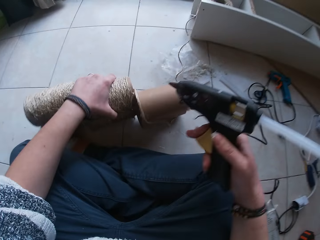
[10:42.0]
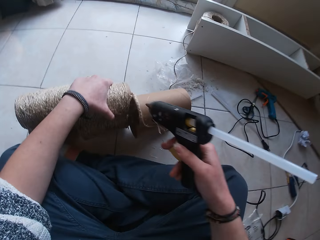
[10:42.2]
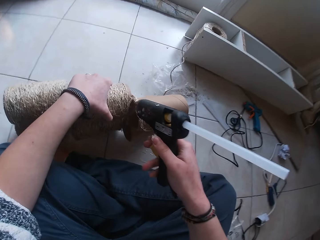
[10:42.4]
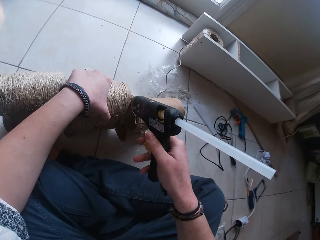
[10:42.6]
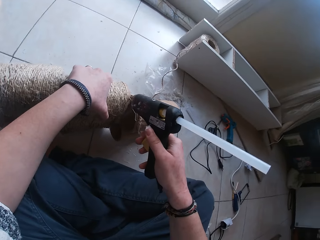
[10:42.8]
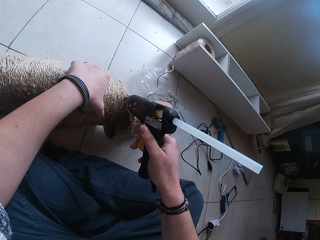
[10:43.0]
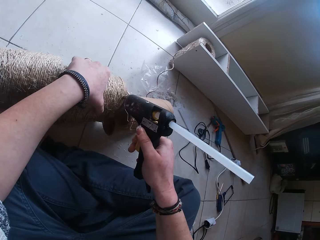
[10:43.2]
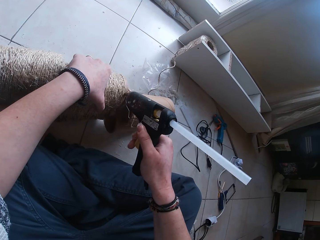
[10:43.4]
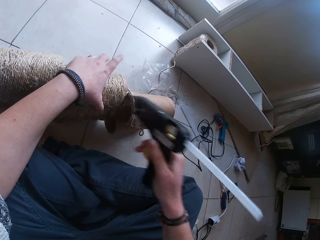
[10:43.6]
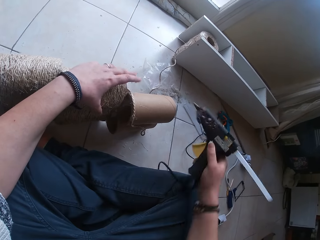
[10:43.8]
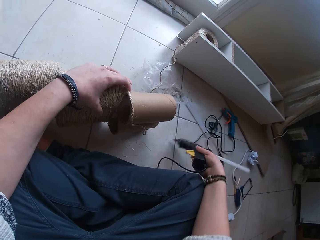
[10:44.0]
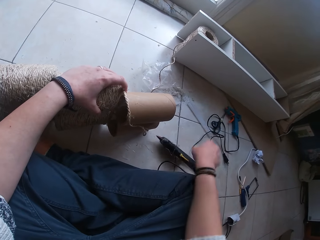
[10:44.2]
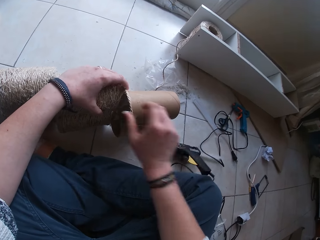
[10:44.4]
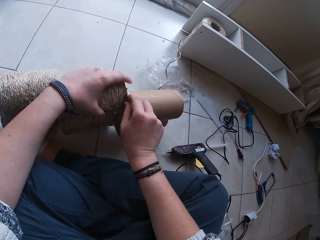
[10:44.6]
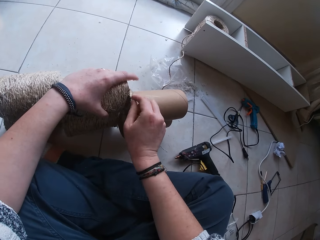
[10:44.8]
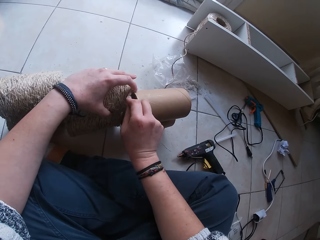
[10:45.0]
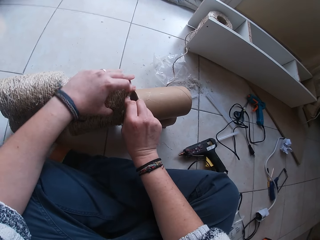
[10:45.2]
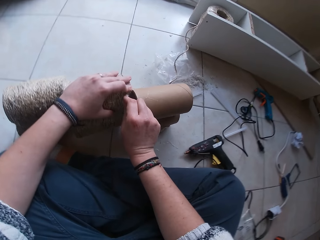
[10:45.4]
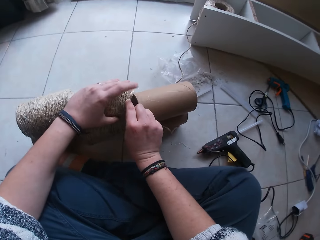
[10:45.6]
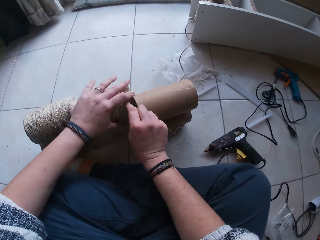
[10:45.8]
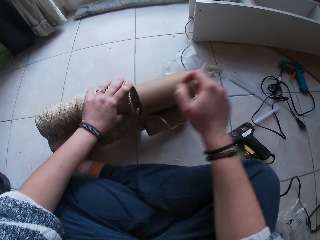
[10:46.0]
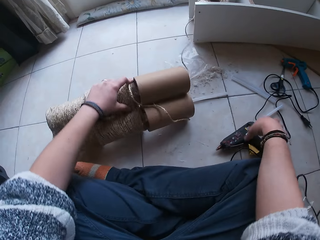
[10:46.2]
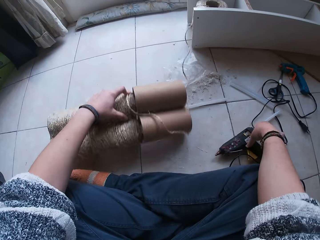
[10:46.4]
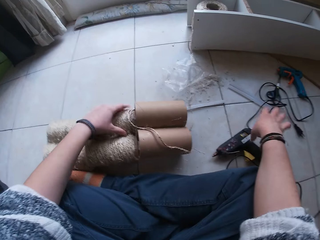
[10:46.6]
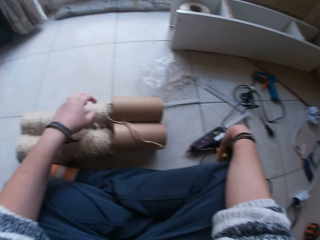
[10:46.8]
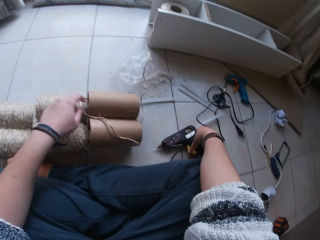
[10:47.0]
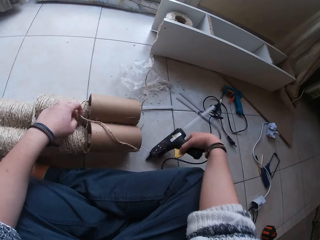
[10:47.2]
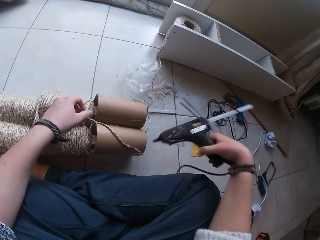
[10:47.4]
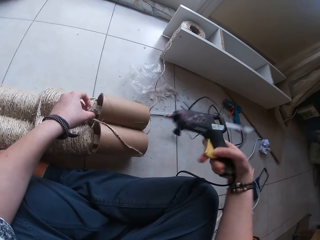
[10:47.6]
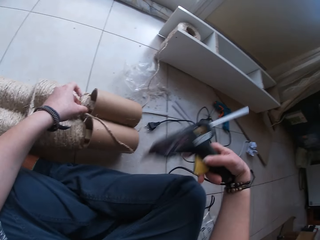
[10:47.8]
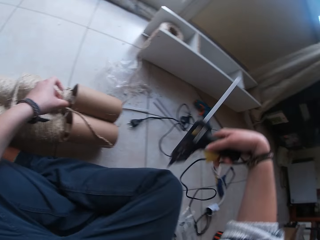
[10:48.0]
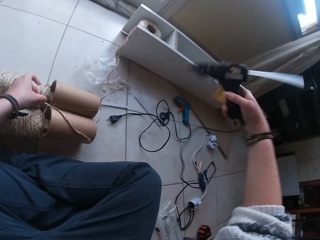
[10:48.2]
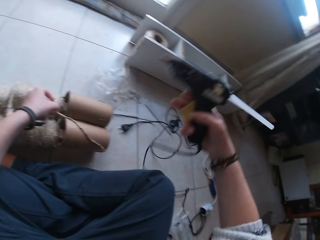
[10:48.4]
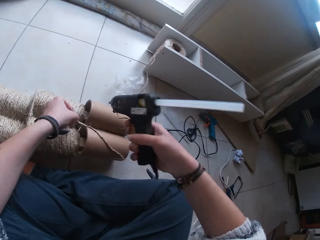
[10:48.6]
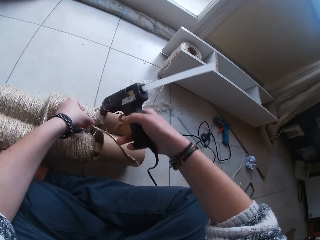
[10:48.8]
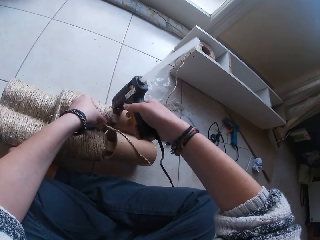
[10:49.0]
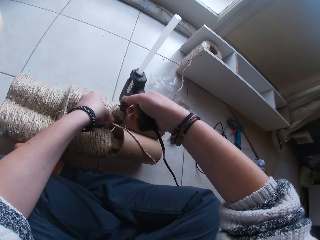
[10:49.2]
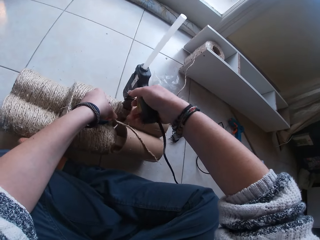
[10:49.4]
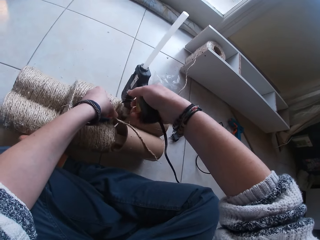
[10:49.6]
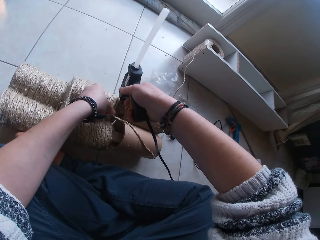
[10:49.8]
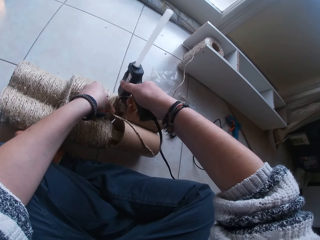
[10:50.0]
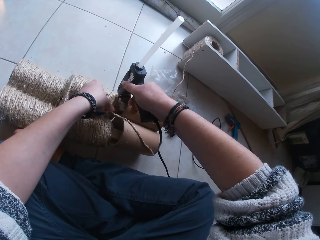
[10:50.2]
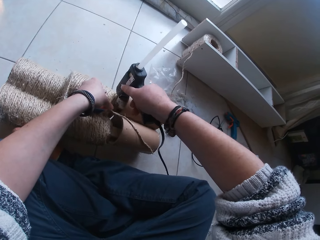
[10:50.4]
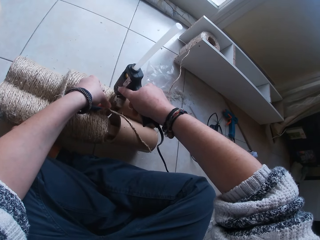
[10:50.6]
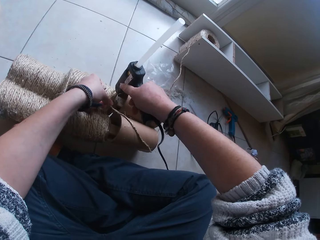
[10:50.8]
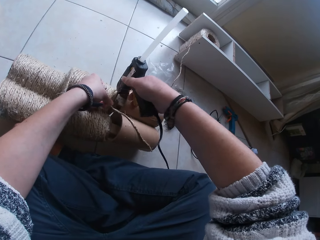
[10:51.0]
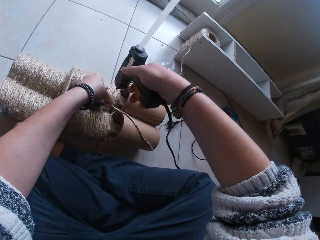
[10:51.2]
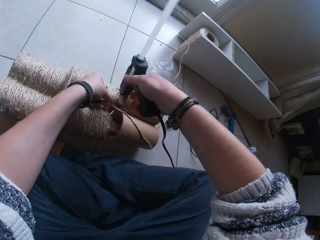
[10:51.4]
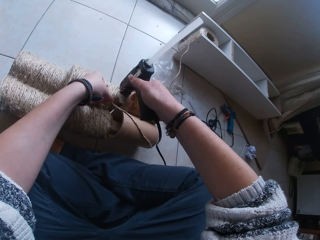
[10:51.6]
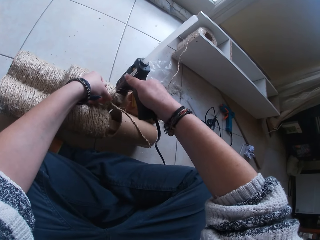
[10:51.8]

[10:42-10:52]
The camera wearer holds the string roll. She applies glue on the string roll. She drops the glue gun in her right hand on the floor. She sticks the yarn on the glue that is on the cone with her right hand. She picks up the glue gun from the floor with her right hand. She applies glue from the glue gun in her right hand on the cone.

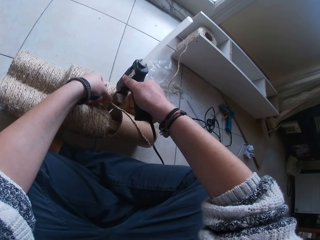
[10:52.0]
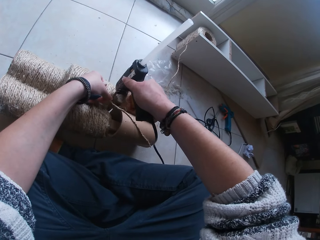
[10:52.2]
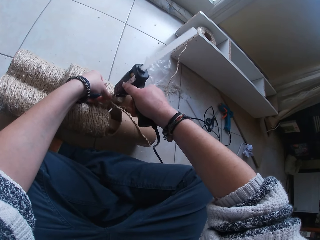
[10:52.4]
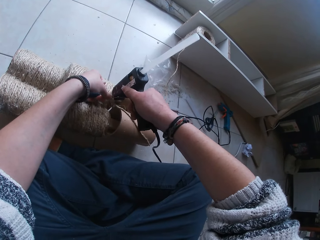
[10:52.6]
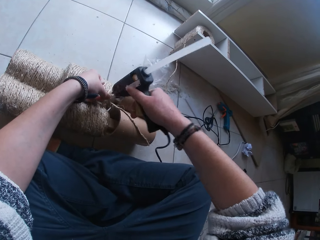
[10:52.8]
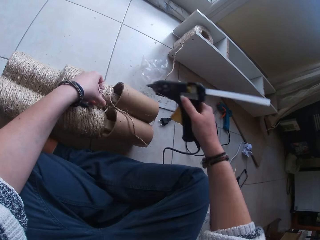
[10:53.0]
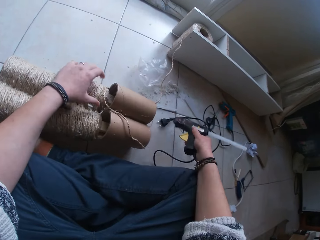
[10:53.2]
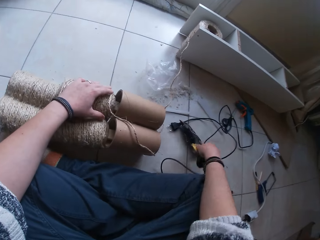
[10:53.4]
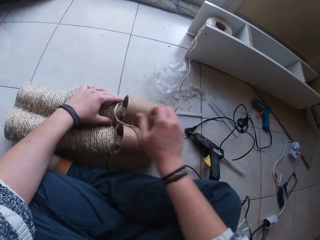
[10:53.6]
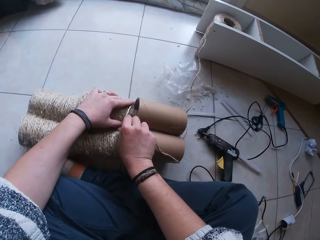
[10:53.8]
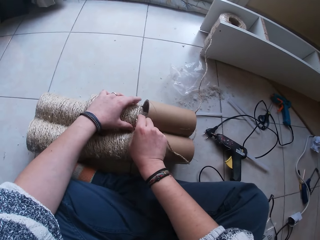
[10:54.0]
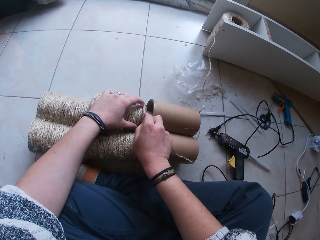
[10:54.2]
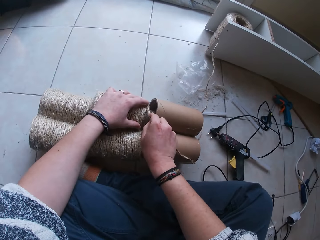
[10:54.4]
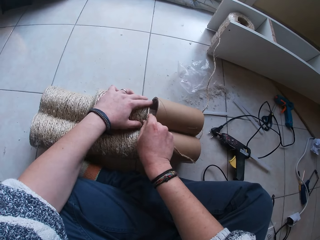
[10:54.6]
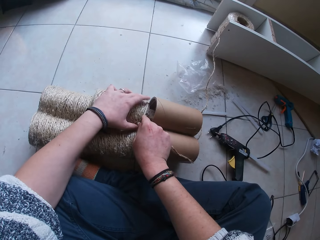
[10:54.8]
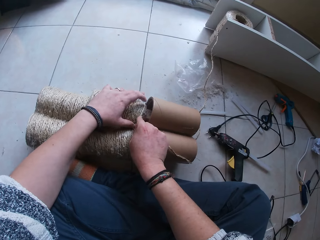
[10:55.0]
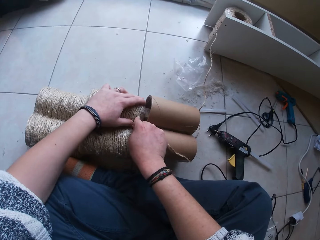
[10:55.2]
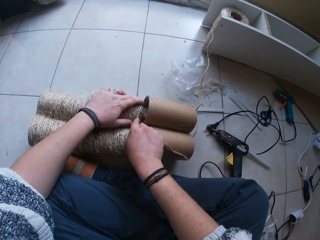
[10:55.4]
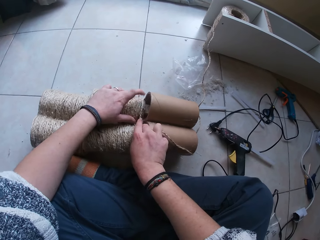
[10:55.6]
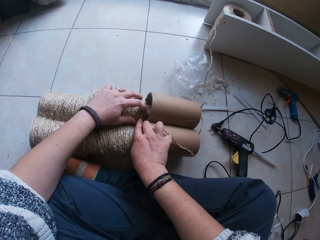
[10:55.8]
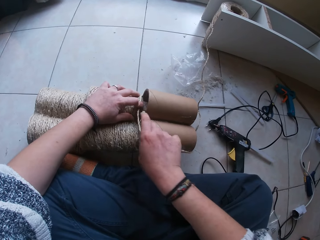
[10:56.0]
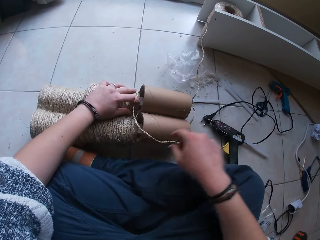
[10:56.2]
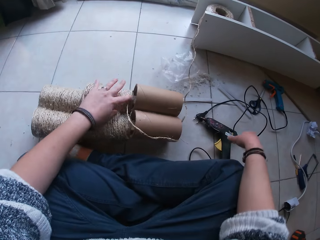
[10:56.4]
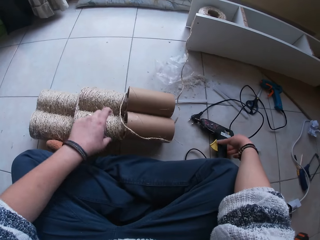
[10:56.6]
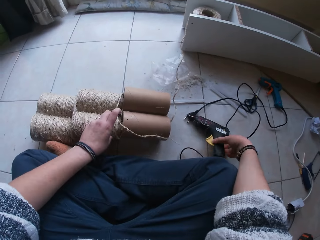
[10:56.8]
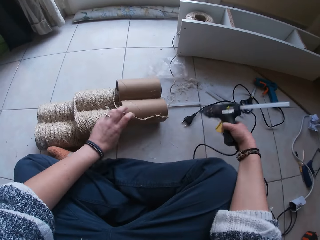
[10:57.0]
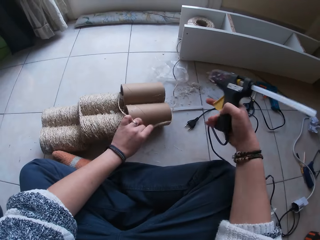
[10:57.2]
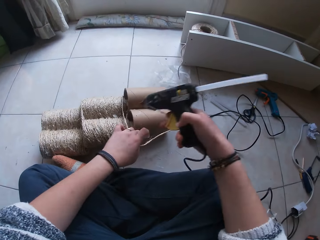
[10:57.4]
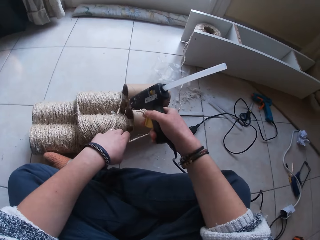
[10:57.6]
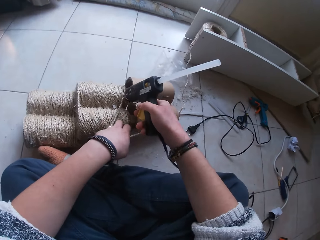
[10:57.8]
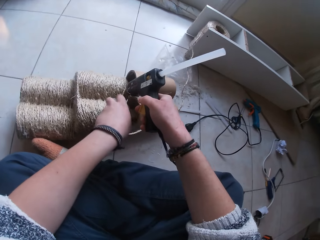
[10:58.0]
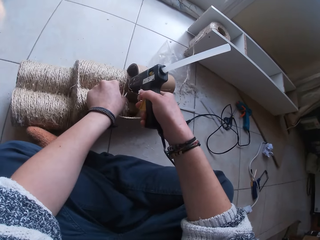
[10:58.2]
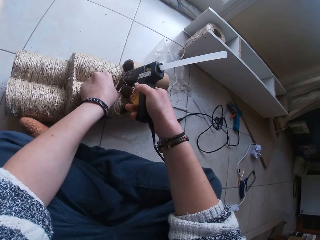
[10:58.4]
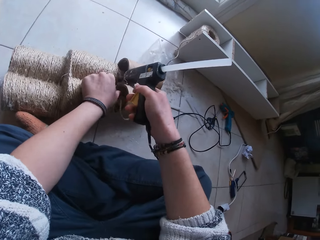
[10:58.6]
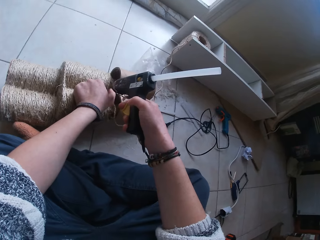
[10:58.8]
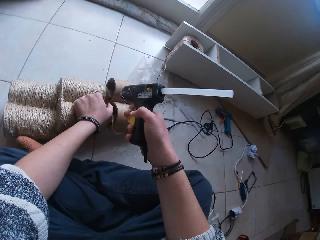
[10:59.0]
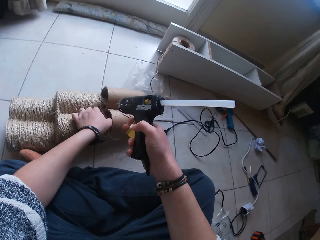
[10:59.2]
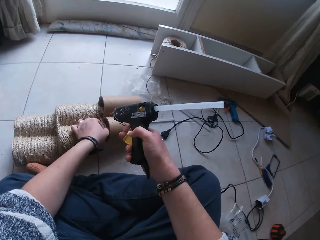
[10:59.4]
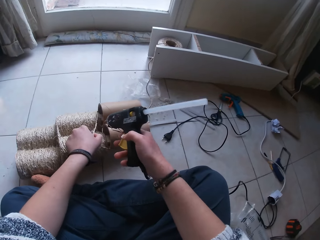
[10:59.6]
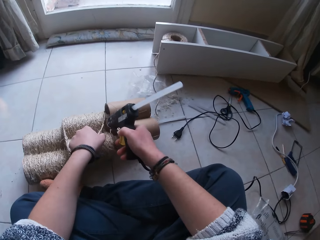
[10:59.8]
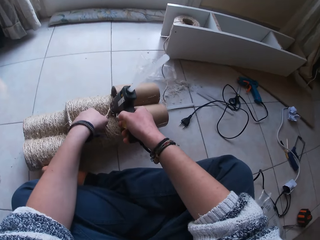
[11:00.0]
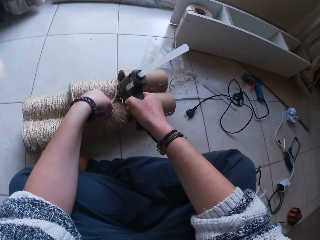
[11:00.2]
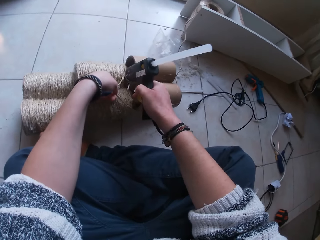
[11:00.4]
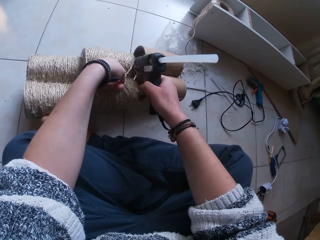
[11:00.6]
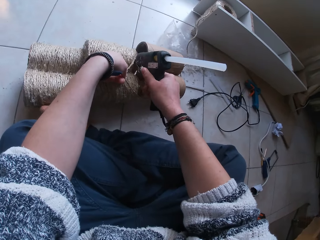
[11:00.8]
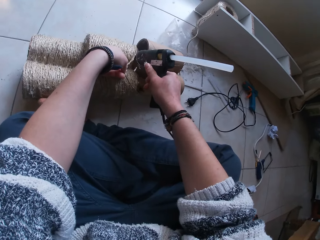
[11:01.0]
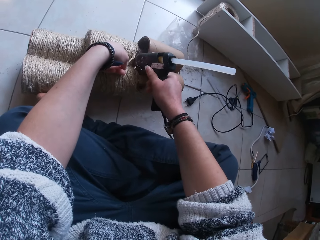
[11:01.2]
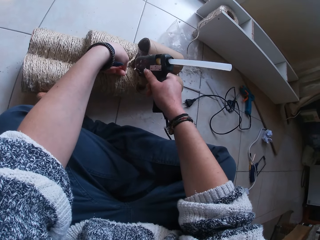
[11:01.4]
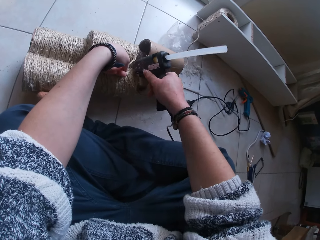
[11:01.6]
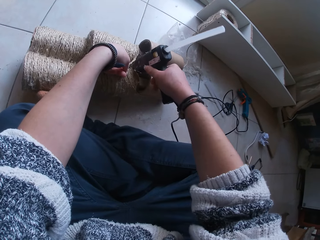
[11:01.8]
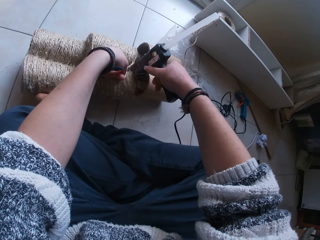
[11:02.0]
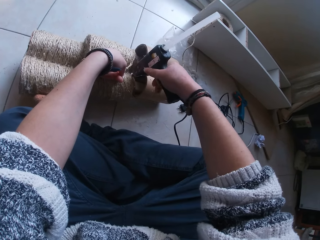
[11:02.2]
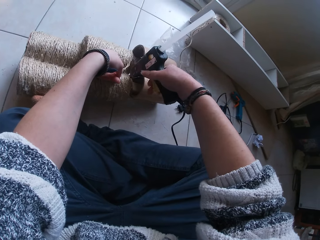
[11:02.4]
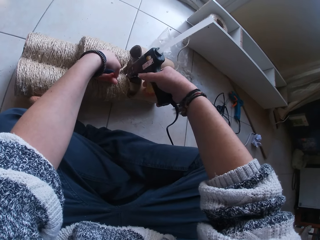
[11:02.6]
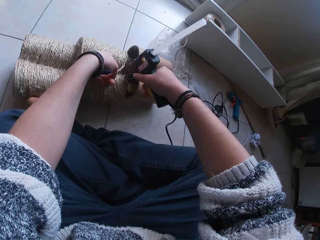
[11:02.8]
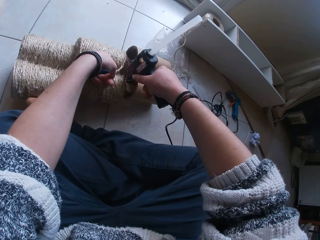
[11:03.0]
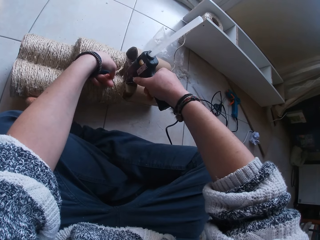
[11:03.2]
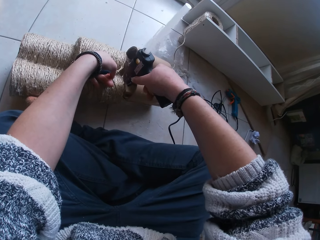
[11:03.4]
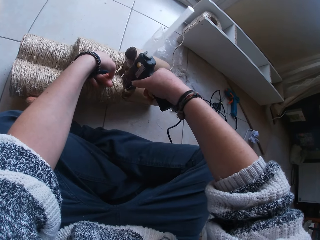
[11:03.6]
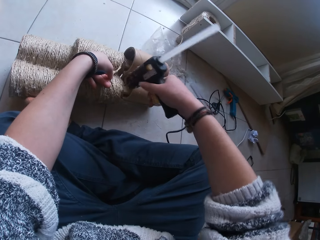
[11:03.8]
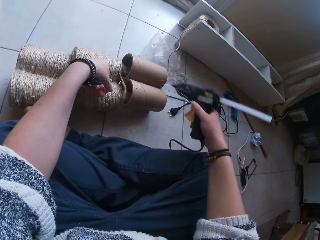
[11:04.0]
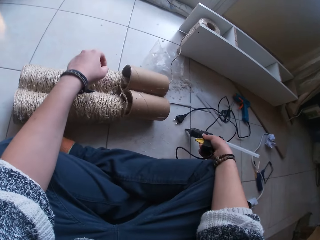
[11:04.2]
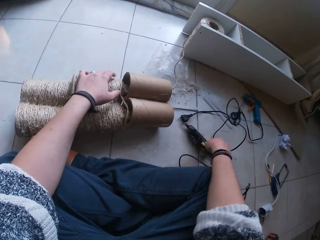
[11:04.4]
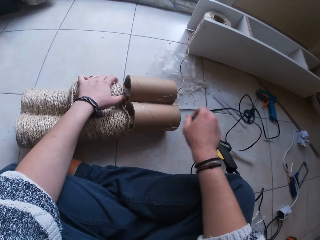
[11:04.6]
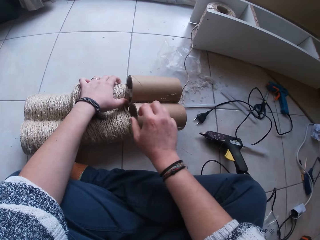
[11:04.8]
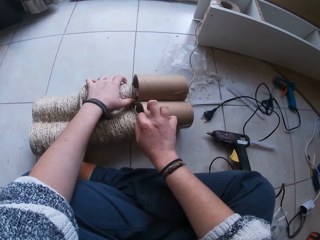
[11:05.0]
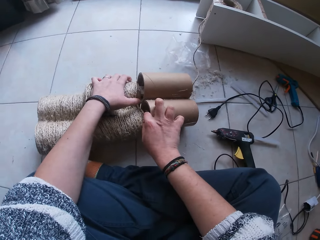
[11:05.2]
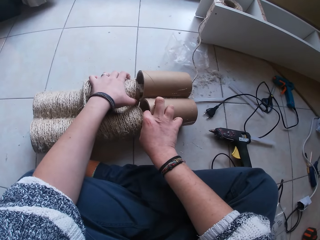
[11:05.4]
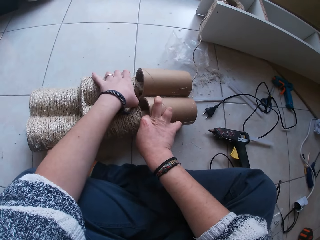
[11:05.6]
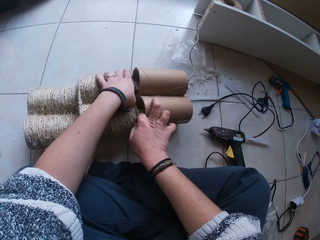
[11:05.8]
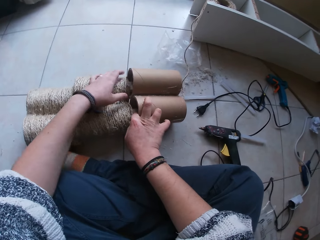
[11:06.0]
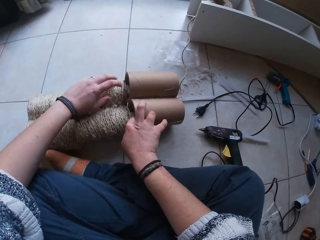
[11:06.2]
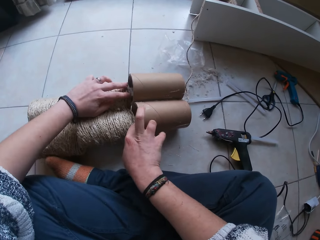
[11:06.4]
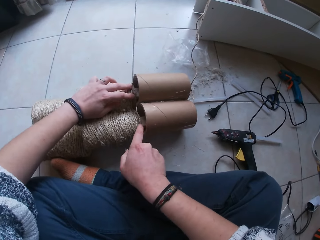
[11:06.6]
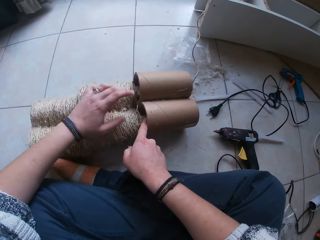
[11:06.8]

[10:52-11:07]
The camera wearer drops the glue gun in her right hand on the floor. She sticks the yarn on the glue that is on the cone with her right hand. She sticks the yarn on the glue that is on the cone with her left hand. She picks up the glue gun from the floor with her right hand. She holds the yarn with her left hand. She applies glue from the glue gun in her right hand on the cone. She holds the string. She applies glue on the string roll. She drops the glue gun in her right hand on the floor. She sticks the yarn on the glue that is on the cone with her left hand. She sticks the yarn on the glue that is on the cone with her right hand.
